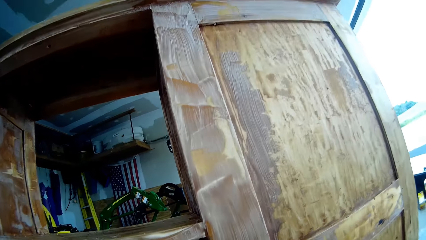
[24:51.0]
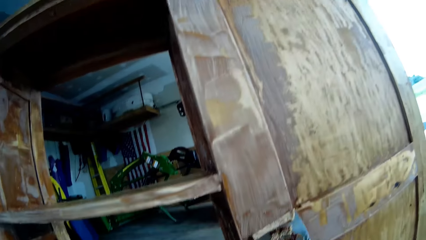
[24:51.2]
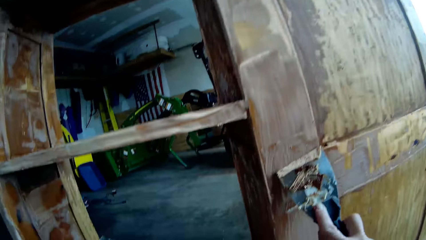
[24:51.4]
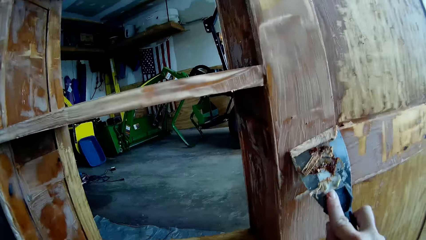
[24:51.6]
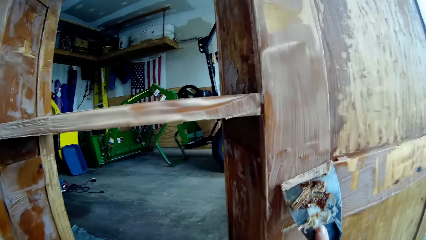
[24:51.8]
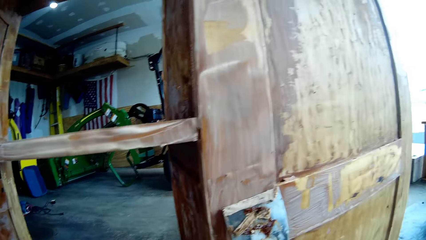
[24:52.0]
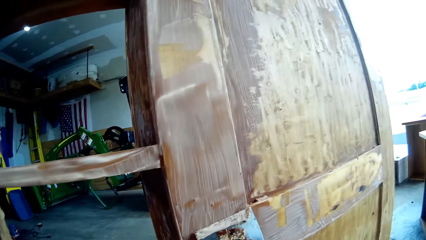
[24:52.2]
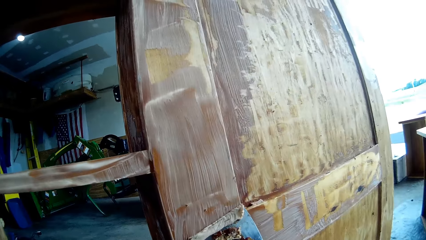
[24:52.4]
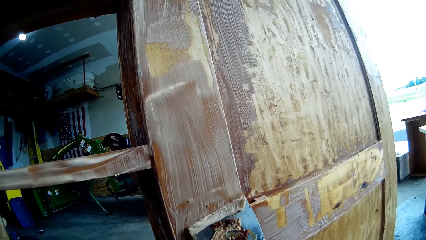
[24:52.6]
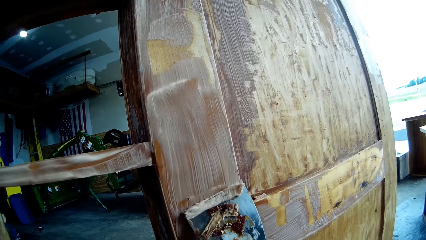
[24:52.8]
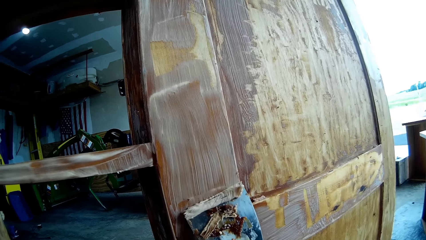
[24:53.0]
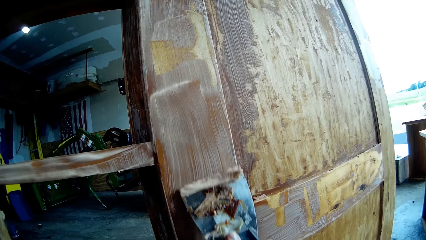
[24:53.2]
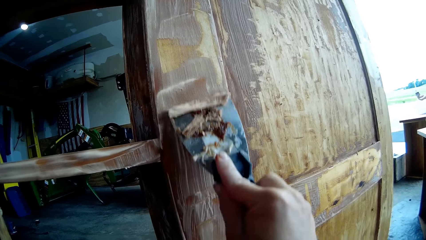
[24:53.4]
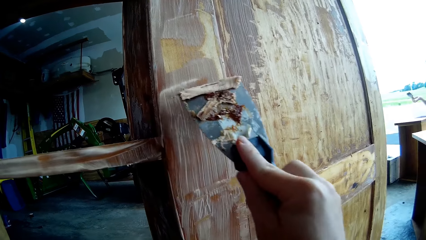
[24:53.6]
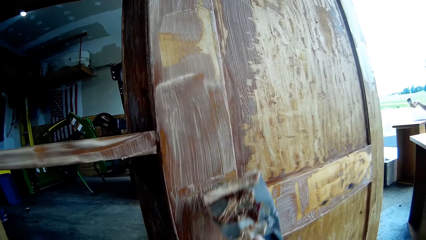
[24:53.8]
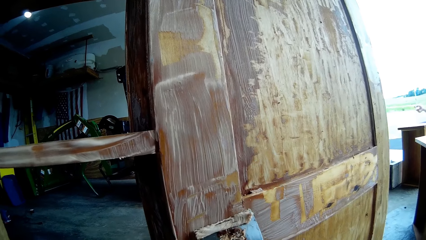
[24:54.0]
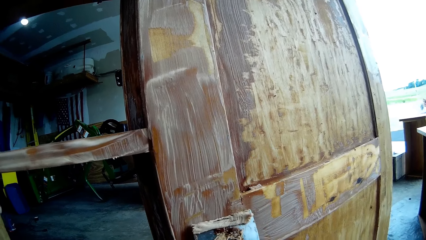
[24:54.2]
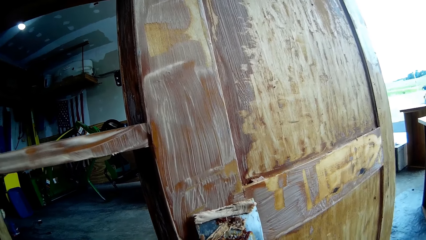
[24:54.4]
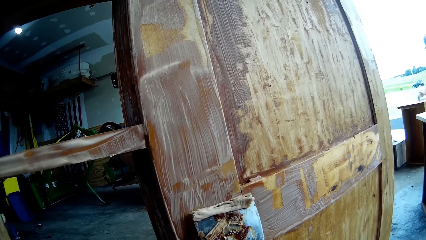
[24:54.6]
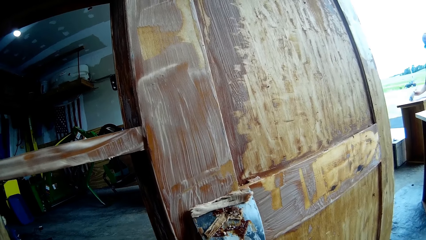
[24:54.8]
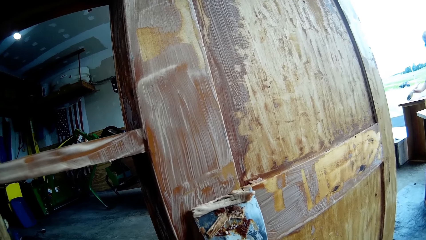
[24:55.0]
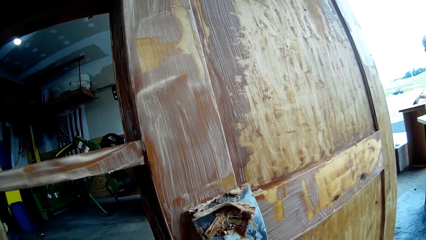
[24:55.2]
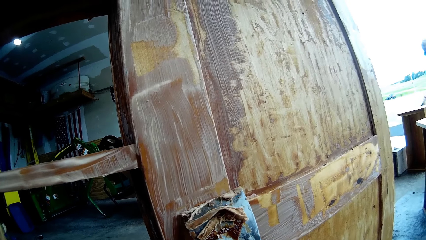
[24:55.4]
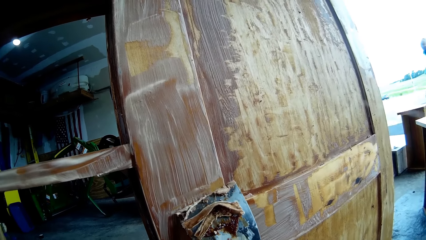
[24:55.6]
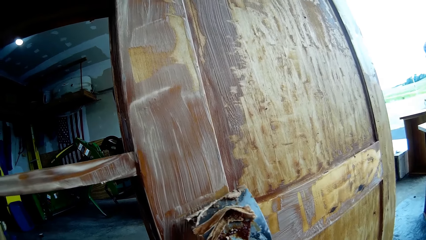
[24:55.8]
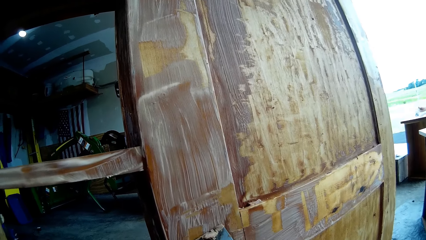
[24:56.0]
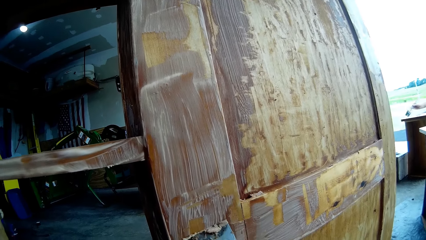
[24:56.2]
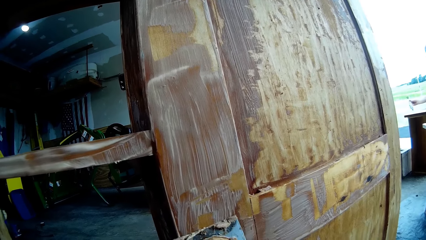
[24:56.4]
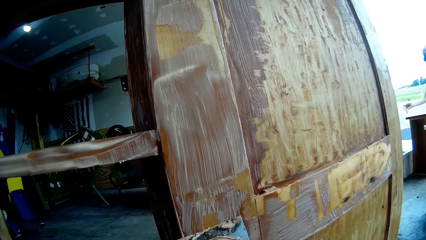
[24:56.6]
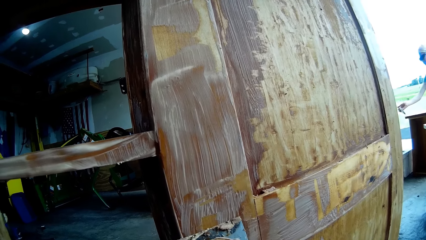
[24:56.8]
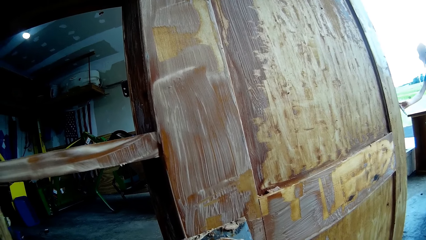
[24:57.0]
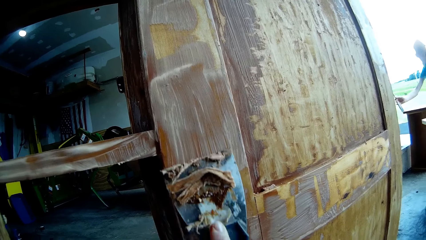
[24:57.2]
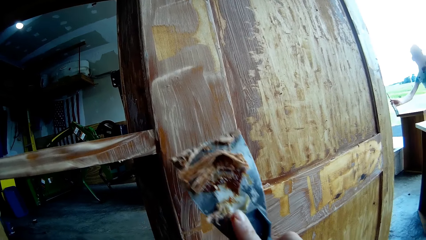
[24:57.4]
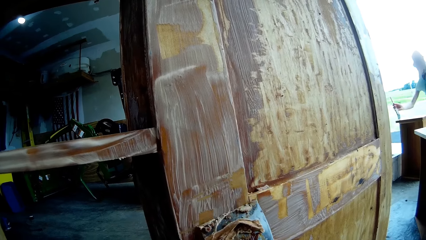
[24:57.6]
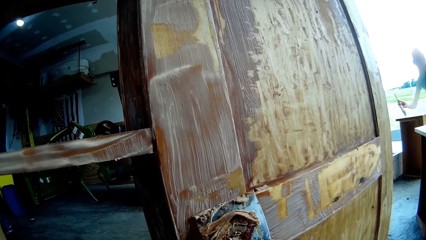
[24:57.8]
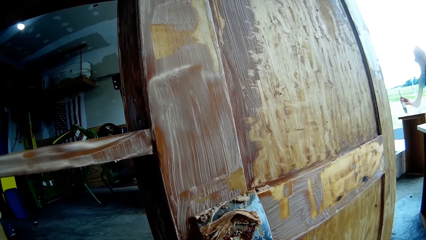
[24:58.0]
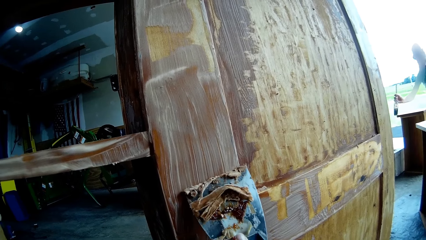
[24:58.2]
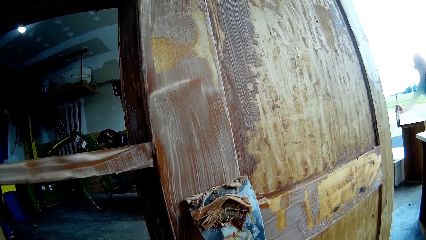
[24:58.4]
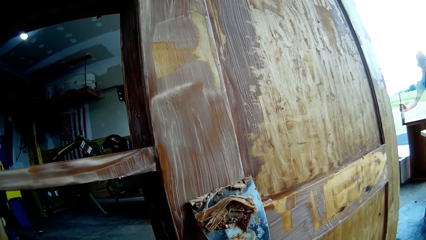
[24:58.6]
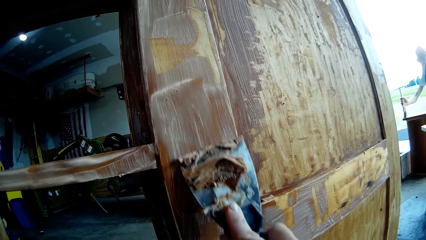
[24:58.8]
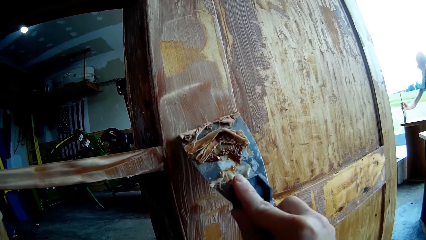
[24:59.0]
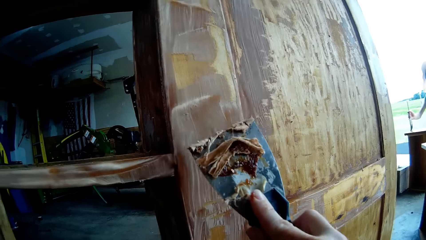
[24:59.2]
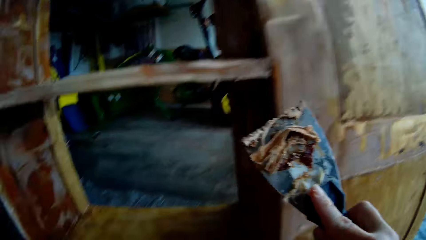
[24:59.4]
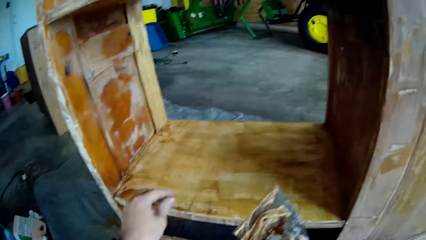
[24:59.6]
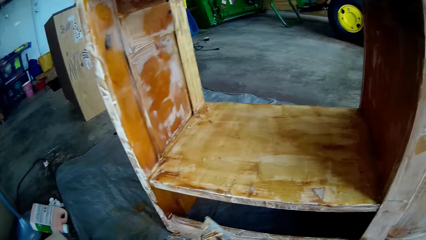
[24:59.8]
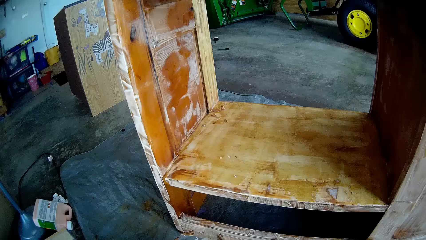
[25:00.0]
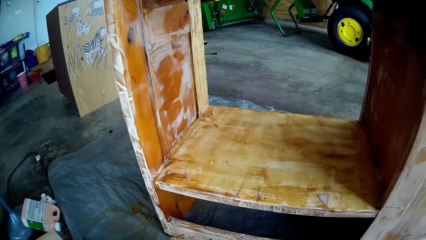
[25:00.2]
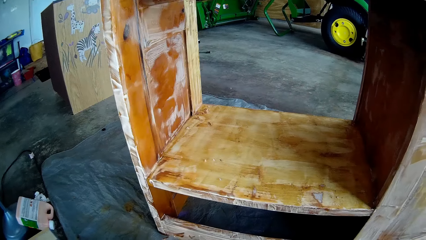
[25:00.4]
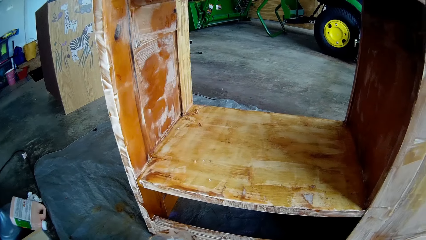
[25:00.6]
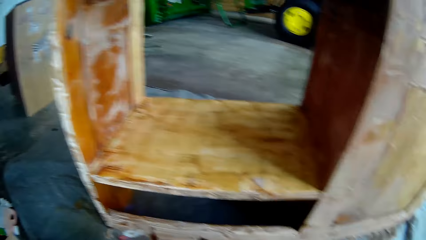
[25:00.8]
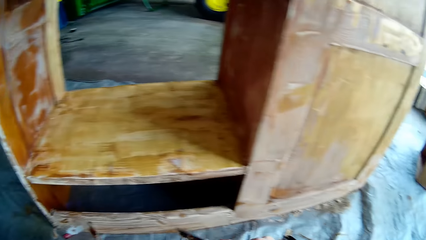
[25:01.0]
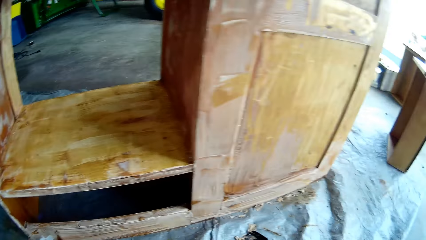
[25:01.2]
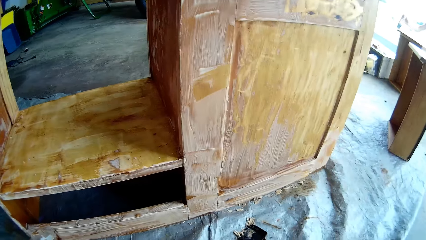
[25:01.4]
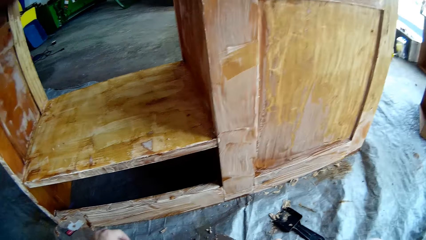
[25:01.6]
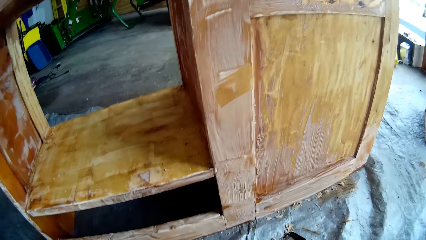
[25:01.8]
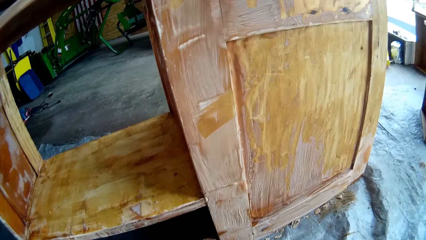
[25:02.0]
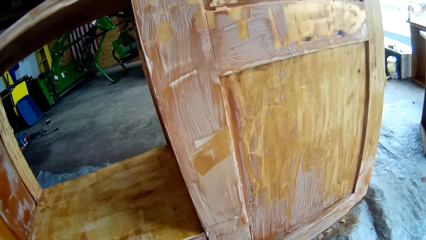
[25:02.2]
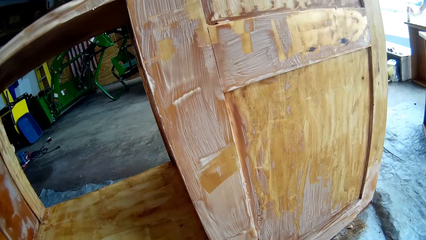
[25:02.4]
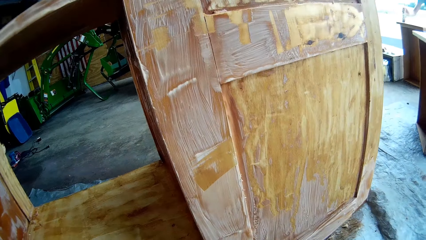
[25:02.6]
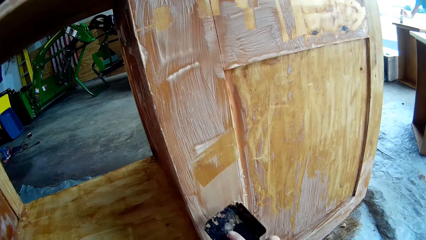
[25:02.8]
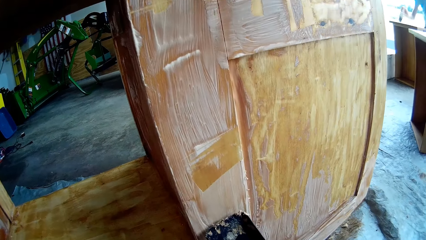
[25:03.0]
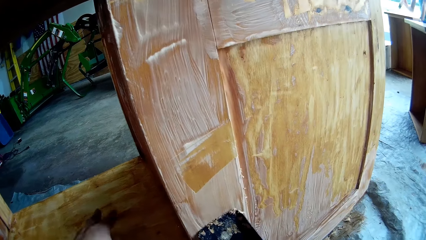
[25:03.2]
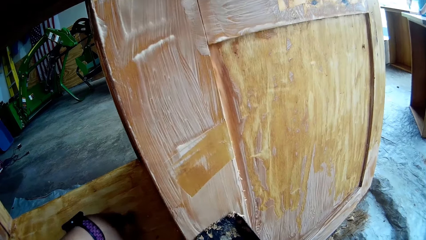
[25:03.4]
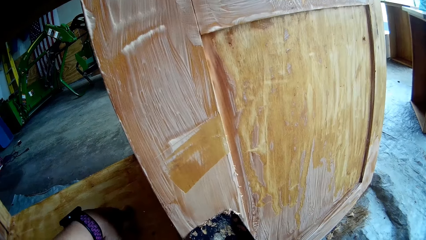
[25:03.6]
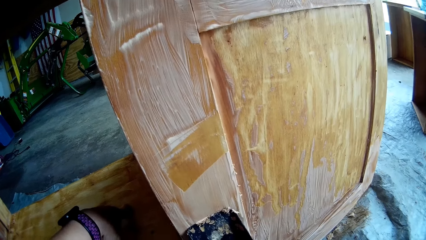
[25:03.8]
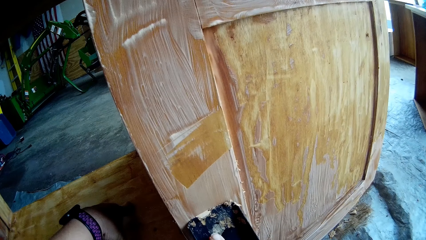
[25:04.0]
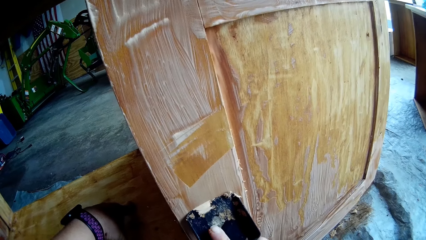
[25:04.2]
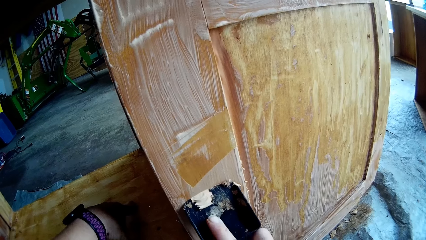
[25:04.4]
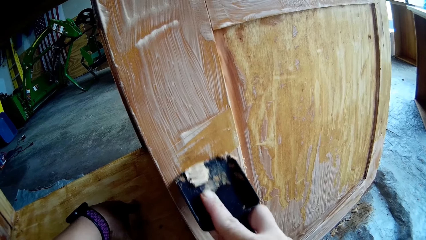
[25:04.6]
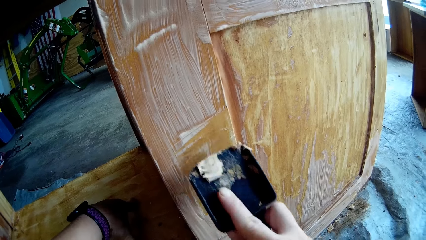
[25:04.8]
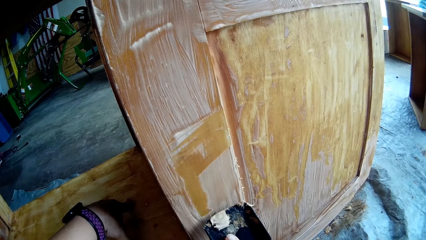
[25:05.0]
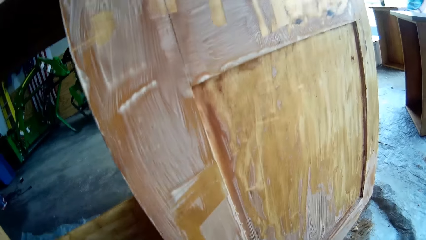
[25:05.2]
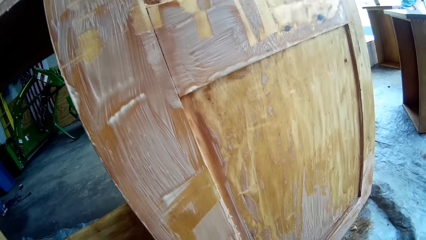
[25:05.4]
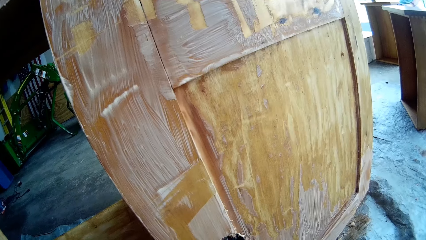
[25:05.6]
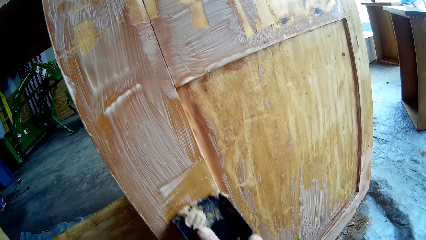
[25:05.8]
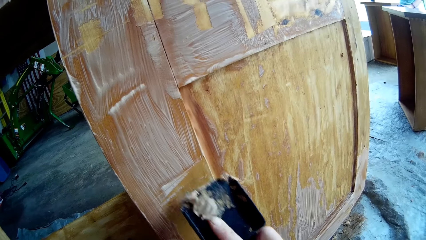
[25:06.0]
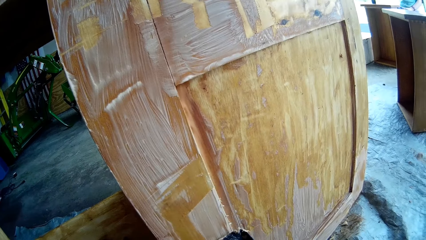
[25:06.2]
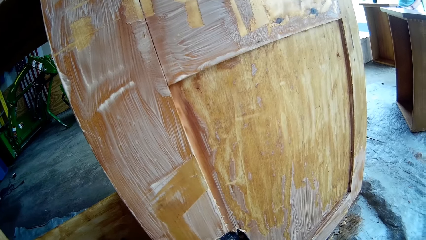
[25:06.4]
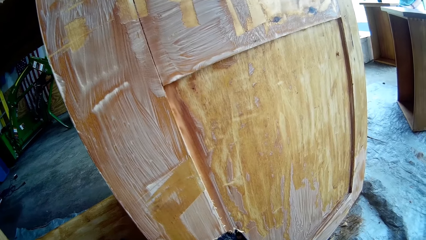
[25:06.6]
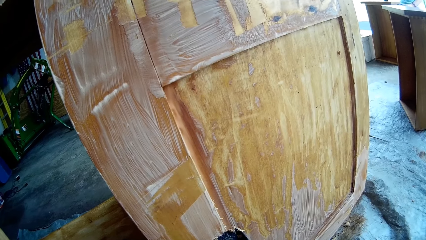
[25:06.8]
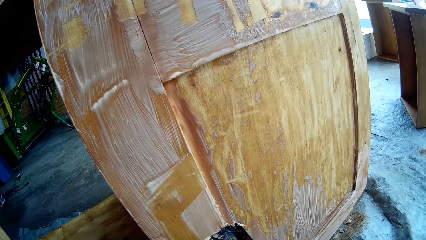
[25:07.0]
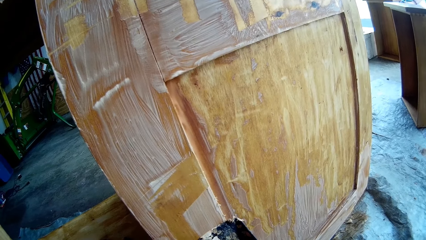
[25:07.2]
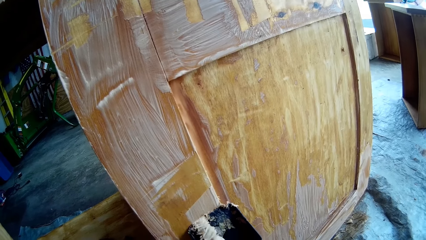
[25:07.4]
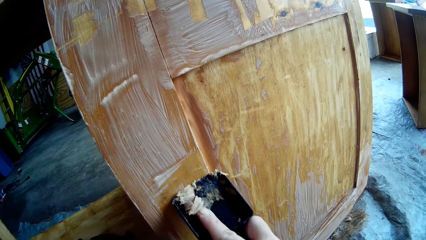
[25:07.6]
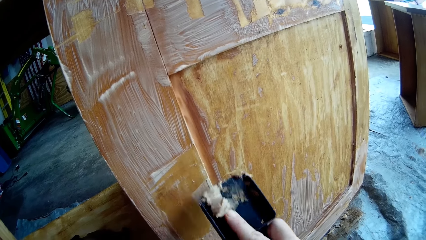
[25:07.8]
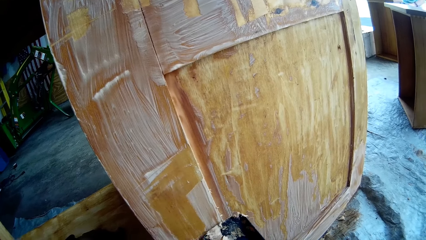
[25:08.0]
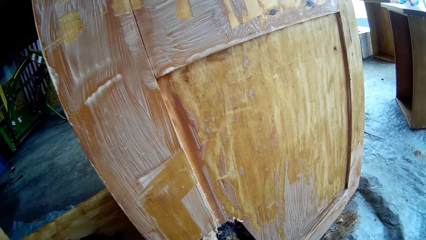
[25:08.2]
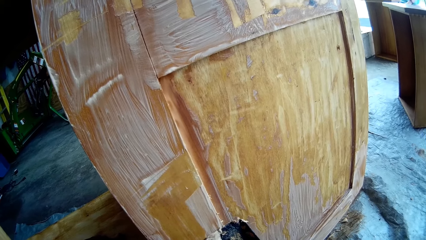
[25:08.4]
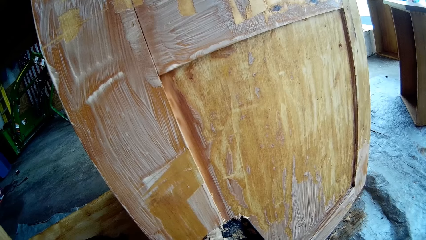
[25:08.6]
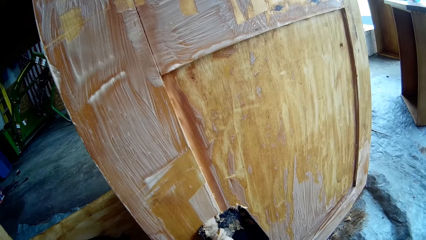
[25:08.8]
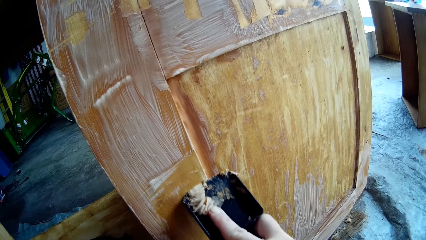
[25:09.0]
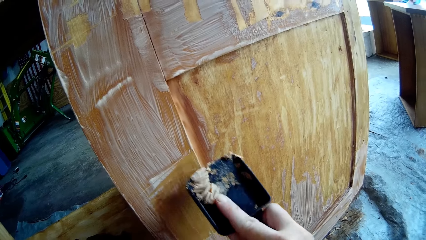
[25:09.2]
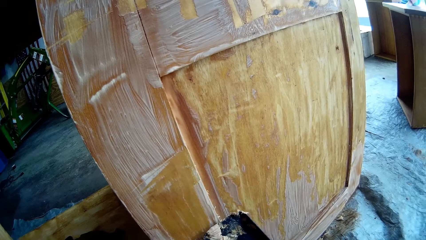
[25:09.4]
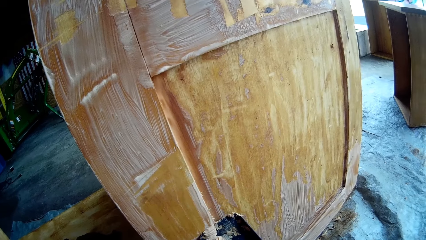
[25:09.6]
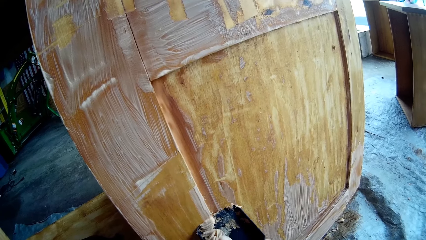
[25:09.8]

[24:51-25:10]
The camera wearer scrapes paint from the cupboard. A person paints the table. The camera wearer scrapes paint from the cupboard. They turn around. They put the dirt in the container. They touch the table. They remove the paint from the table with the scraper. They lean the hand on the cupboard shelf. They scrape paint from the cupboard.
